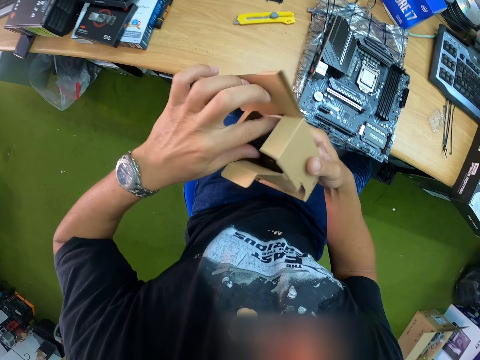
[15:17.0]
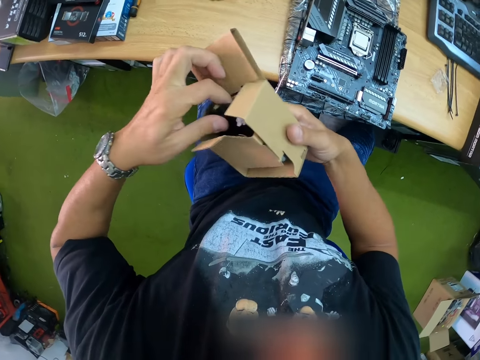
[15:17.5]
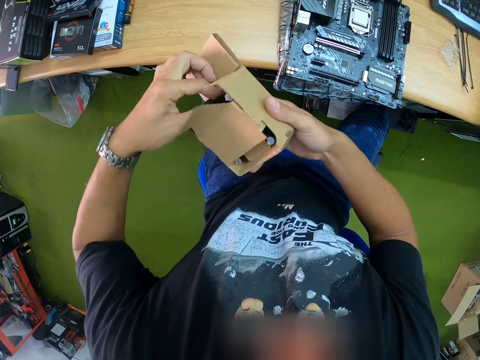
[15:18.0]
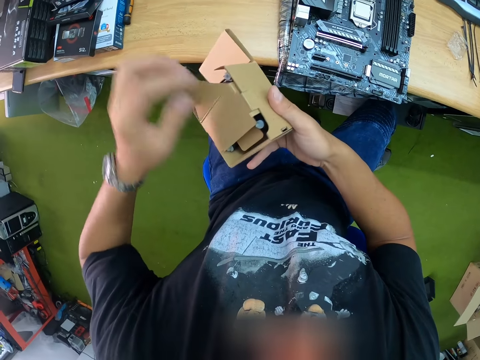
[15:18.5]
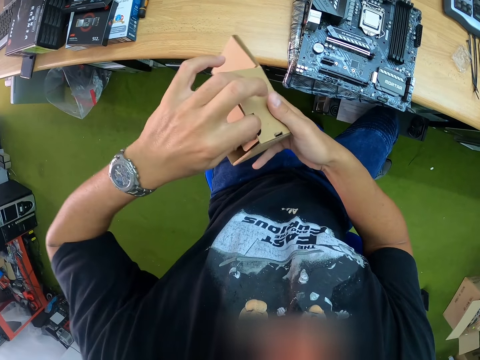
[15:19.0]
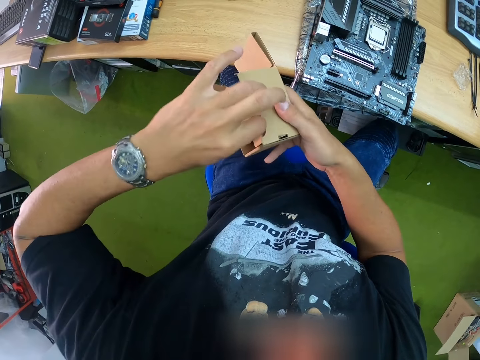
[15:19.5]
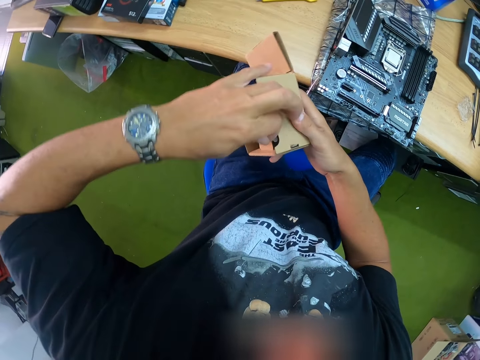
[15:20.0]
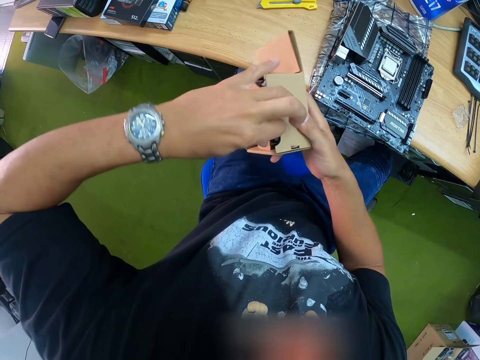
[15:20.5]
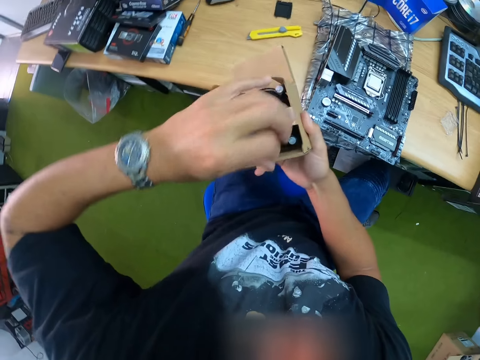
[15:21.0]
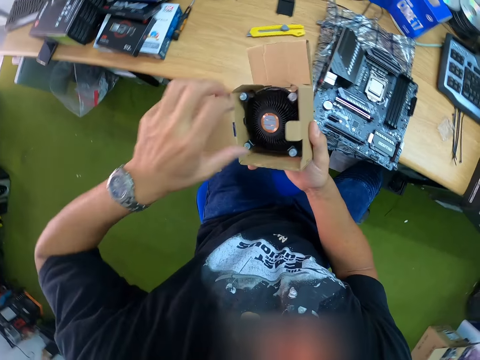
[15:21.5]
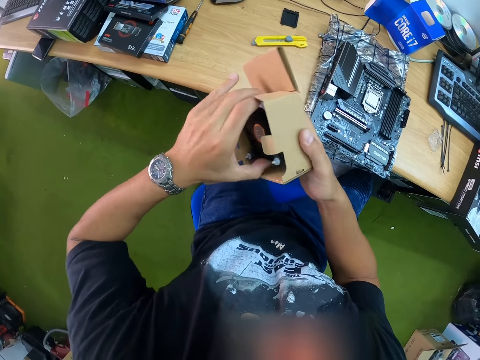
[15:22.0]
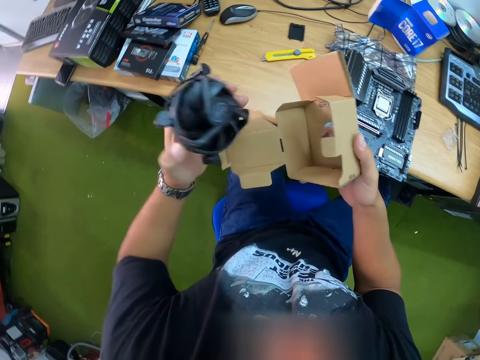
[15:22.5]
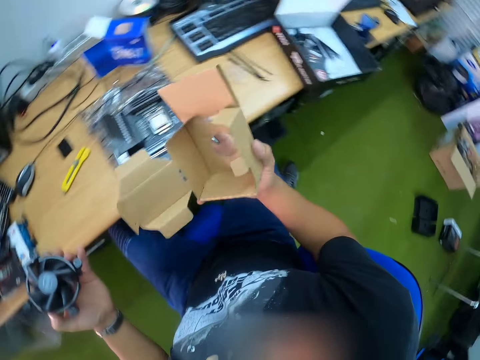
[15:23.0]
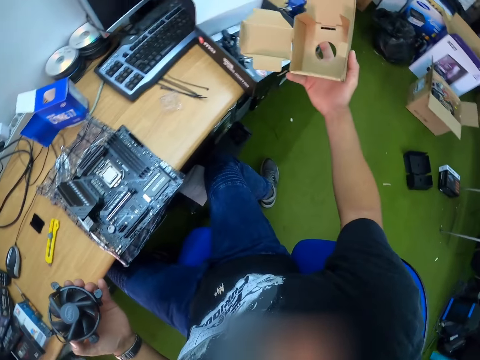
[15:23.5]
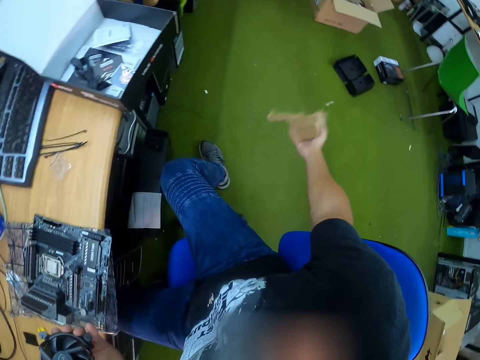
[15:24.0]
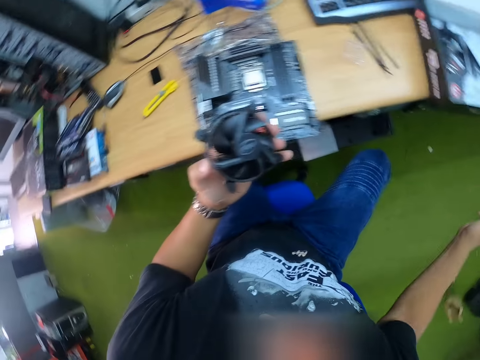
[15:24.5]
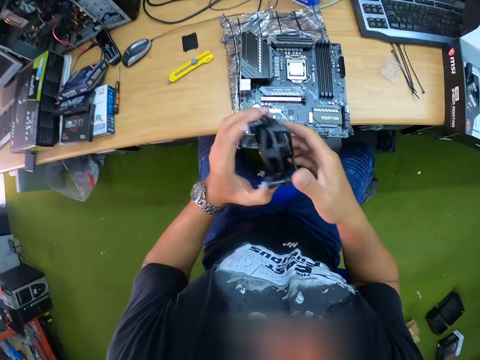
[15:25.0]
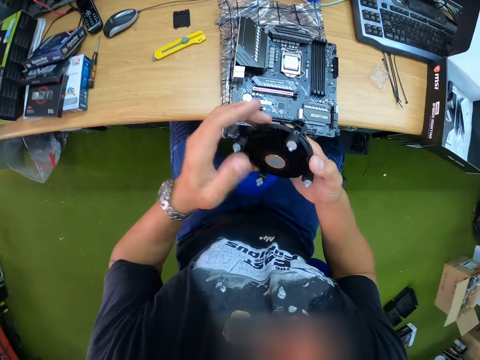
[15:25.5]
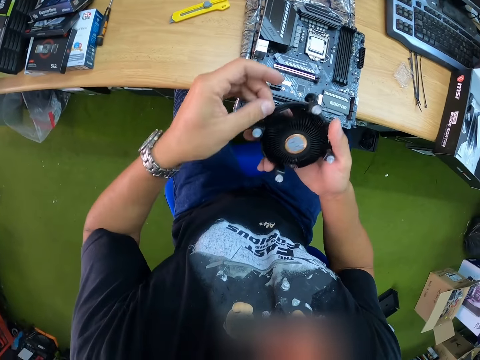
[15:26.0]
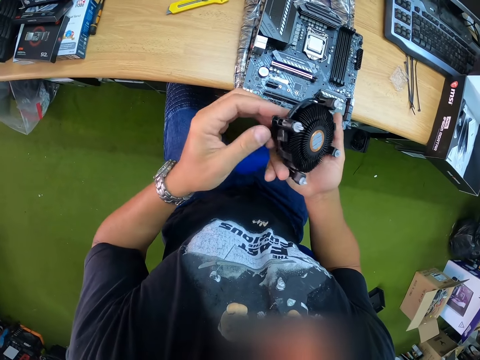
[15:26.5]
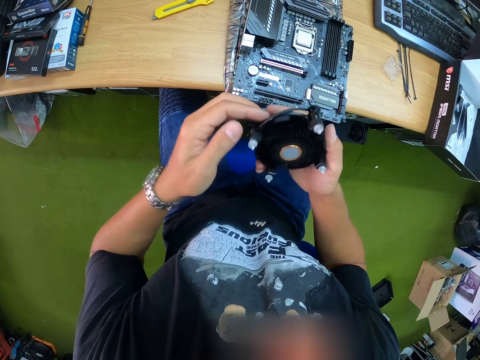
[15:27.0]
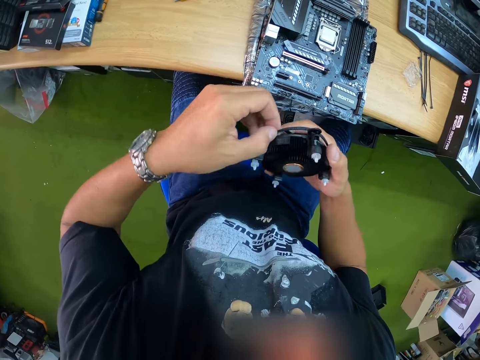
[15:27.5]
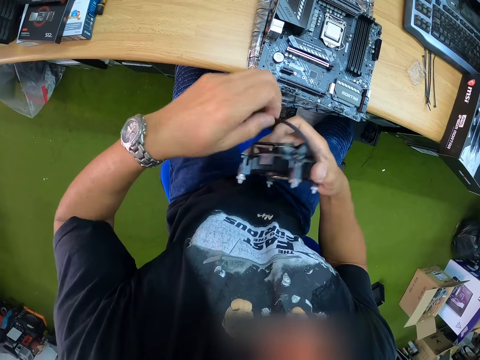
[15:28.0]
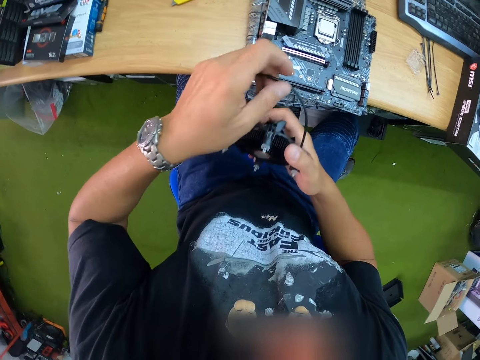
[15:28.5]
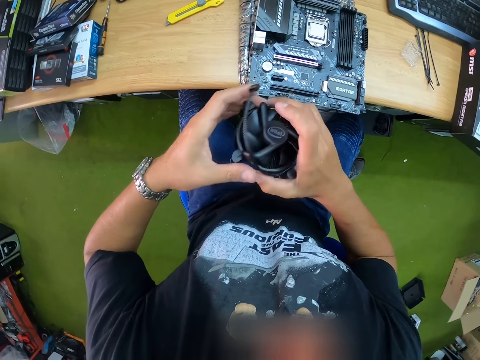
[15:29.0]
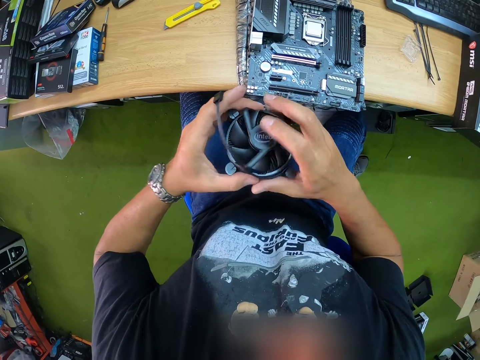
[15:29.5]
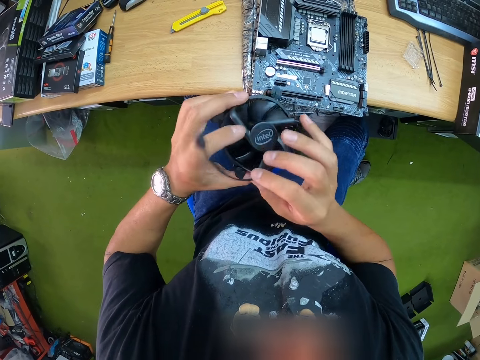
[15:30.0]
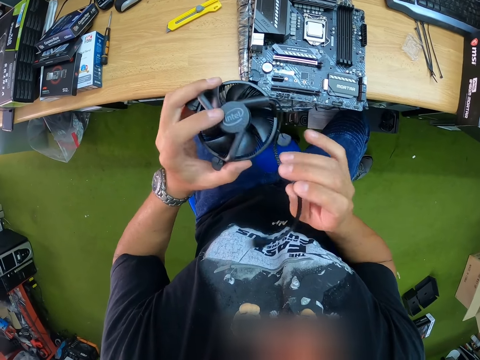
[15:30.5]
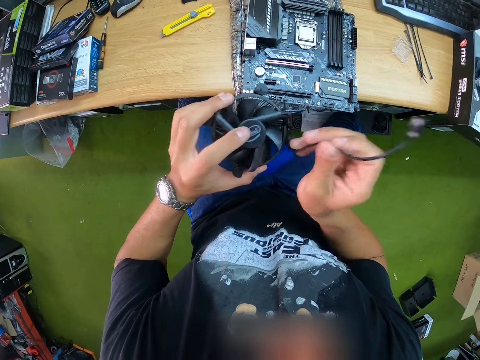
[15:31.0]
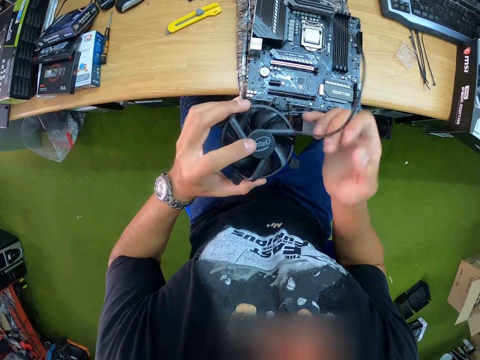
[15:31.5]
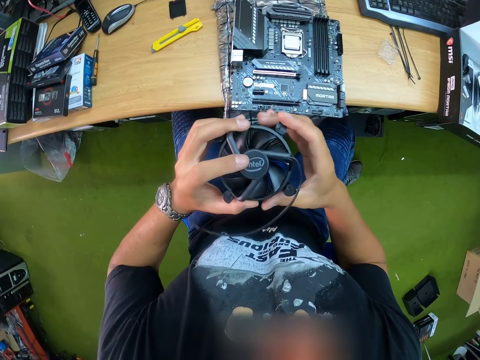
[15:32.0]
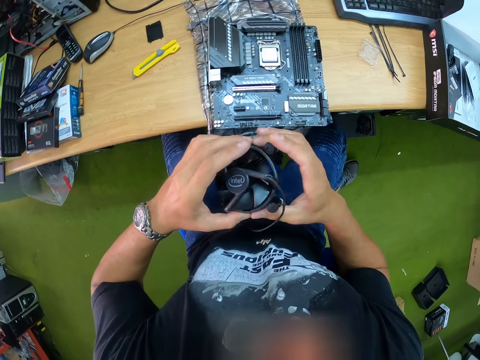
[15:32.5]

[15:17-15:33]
The camera wearer removes a processor from the box with his left hand. He picks up the fan. He drops the box on the ground with his right hand. He passes the processor in his left hand to his right hand. He detaches a wire attached to the processor with his left hand. He holds the fan. He holds the cable. He passes the processor in his right hand to his left hand. He detaches the wire attached to the processor with his right hand.

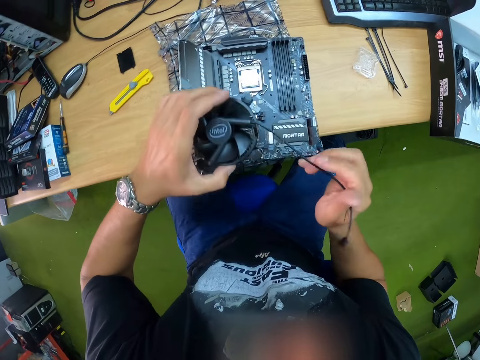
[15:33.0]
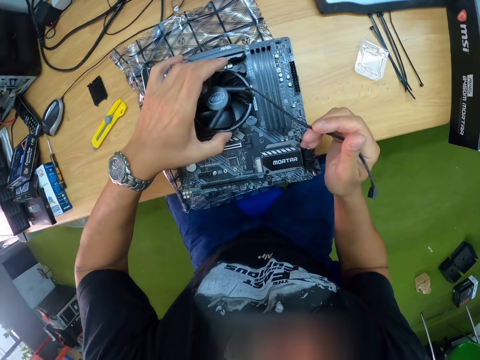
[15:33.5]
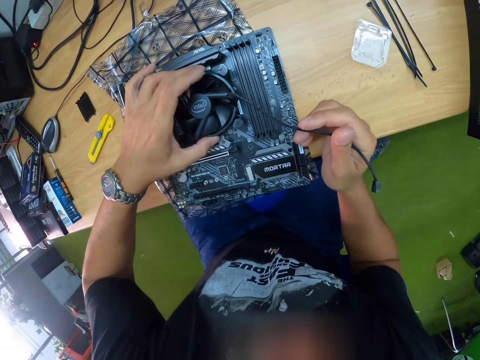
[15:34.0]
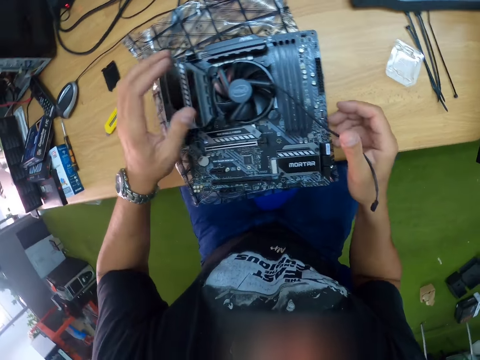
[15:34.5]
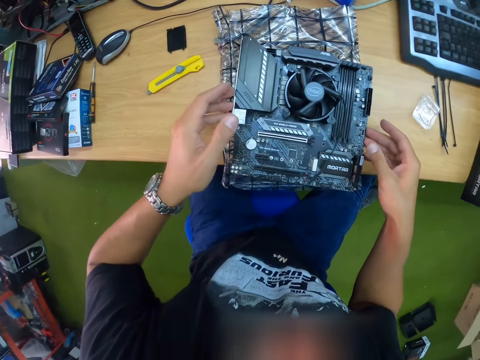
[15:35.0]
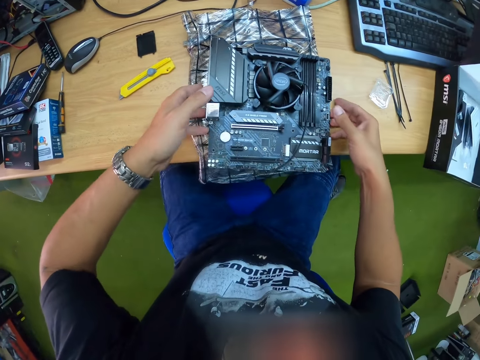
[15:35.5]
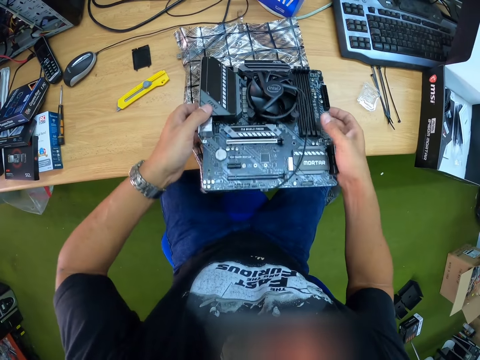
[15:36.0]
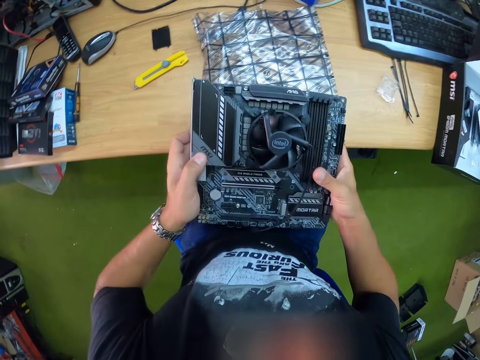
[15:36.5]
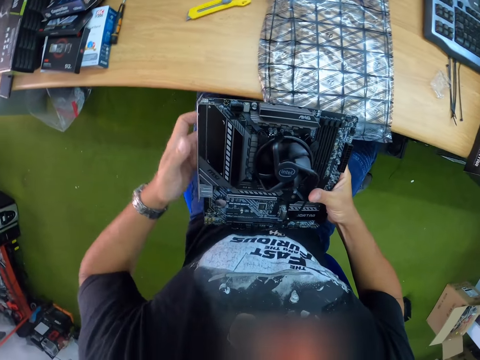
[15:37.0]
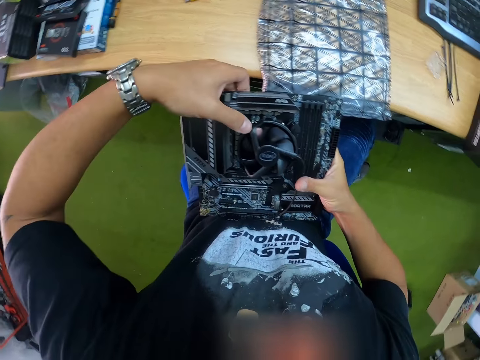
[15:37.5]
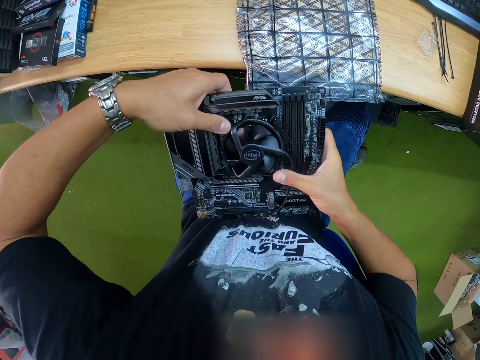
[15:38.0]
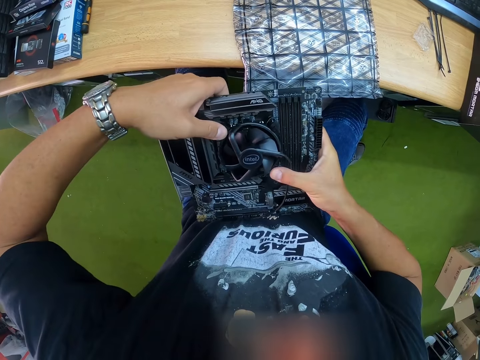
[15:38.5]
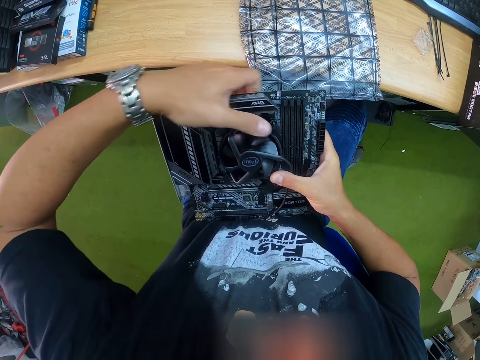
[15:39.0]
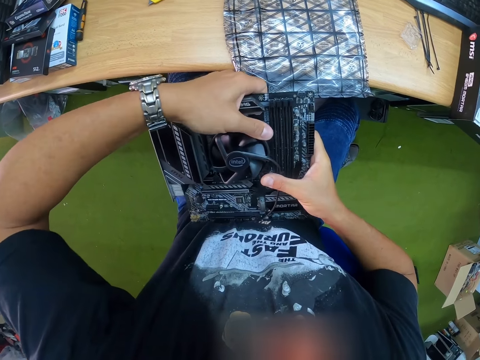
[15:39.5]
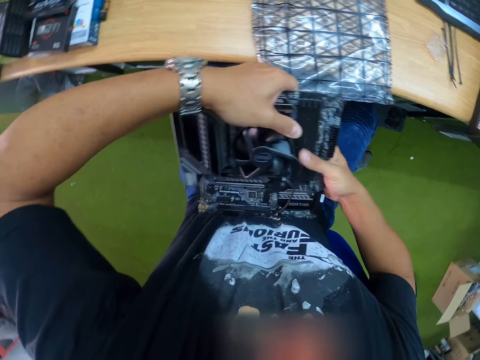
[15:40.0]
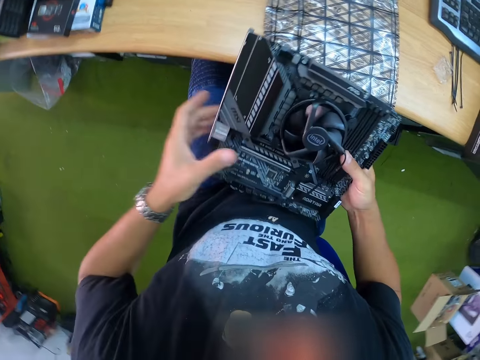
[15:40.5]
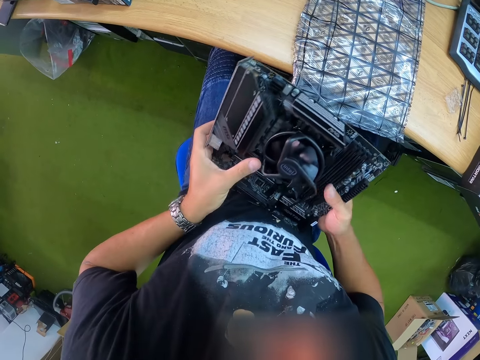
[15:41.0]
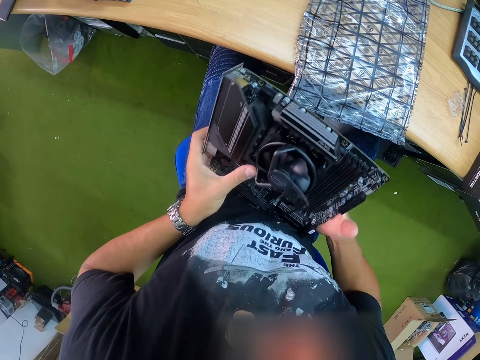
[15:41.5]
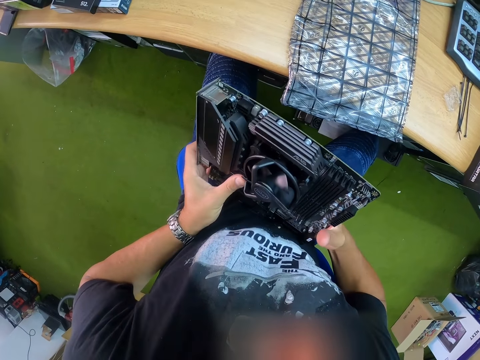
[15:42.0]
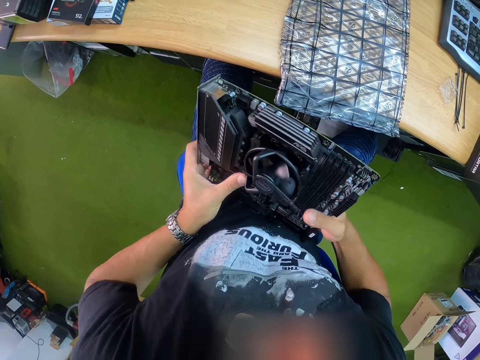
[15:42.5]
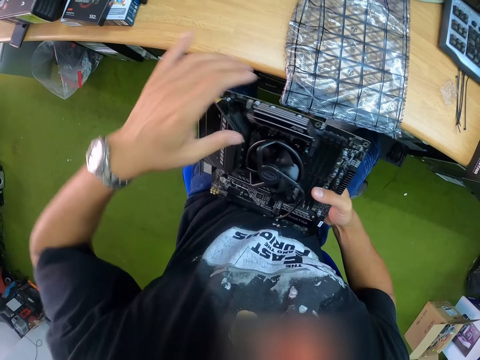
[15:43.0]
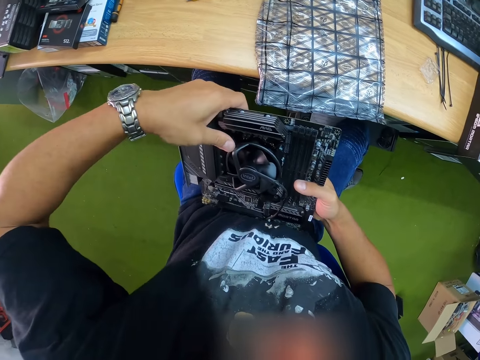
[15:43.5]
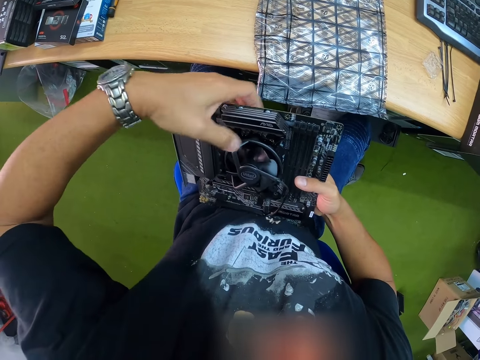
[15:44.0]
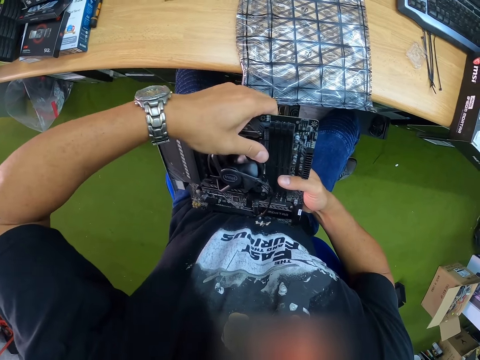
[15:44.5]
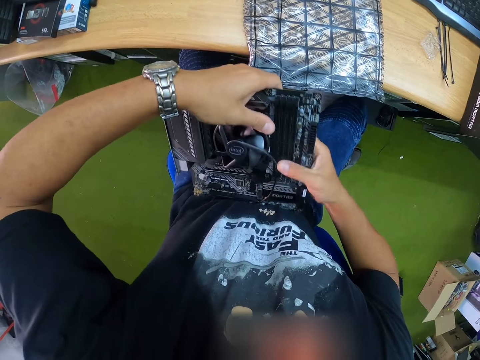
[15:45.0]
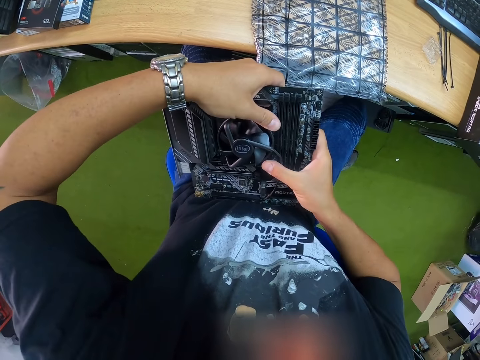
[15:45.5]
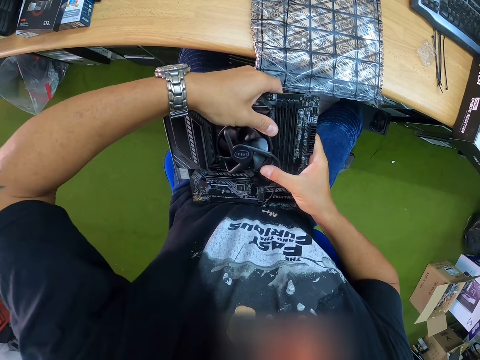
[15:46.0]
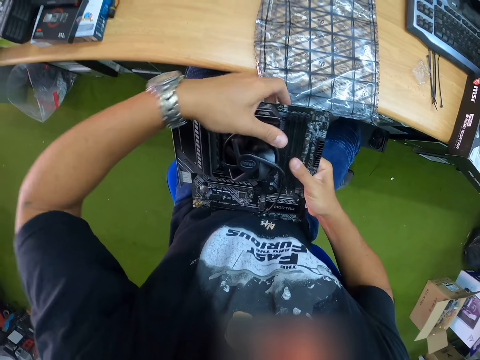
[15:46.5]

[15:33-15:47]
The camera wearer fixes the fan on the CPU. He places the processor in the motherboard with his left hand. He carries the motherboard with both hands. He lifts the CPU. He presses the processor to the motherboard with his left hand. He fixes the fan. He presses the processor to the motherboard with his left hand again.
